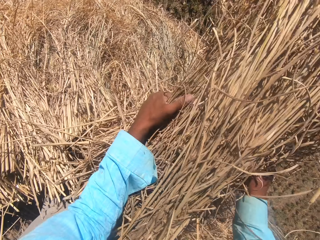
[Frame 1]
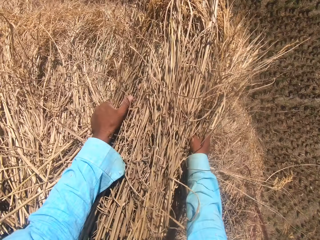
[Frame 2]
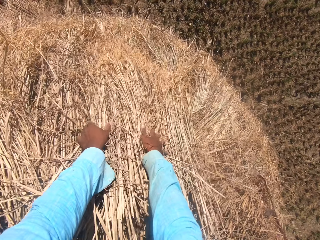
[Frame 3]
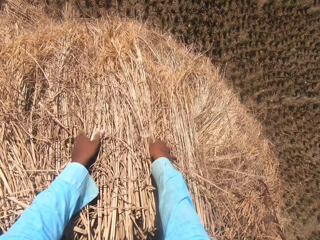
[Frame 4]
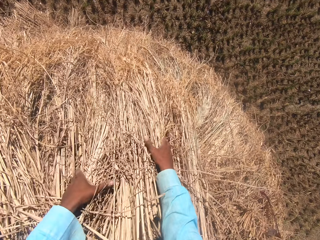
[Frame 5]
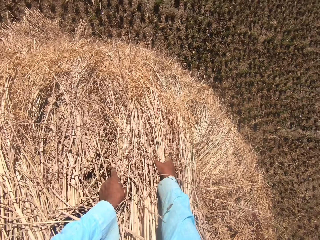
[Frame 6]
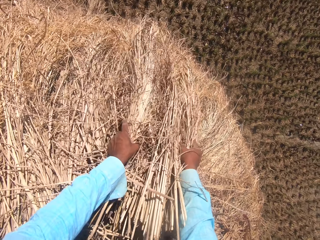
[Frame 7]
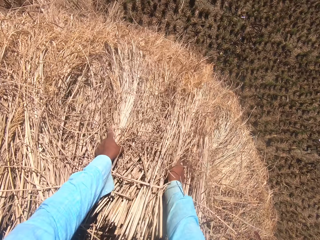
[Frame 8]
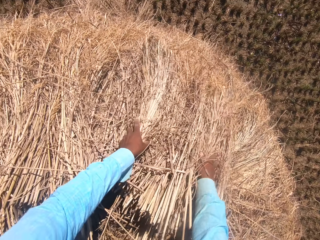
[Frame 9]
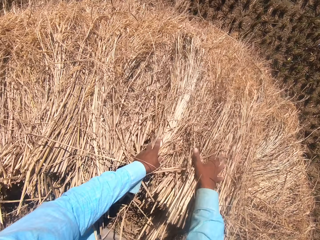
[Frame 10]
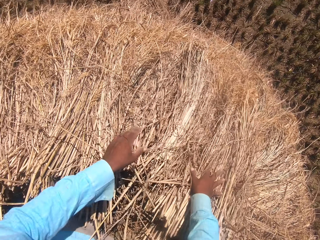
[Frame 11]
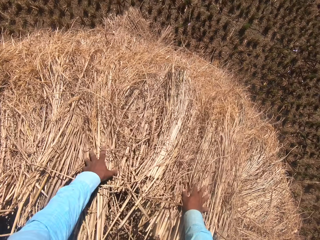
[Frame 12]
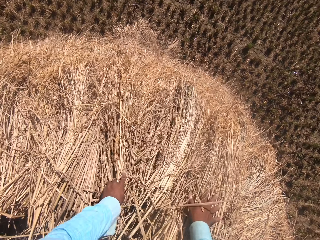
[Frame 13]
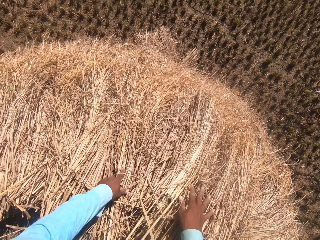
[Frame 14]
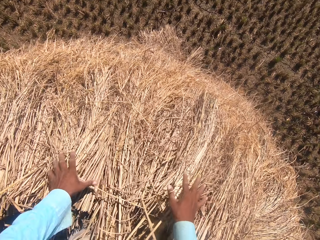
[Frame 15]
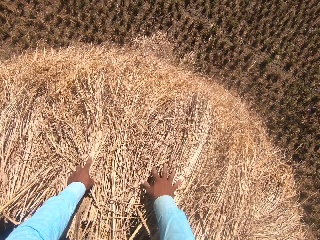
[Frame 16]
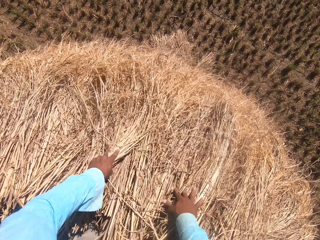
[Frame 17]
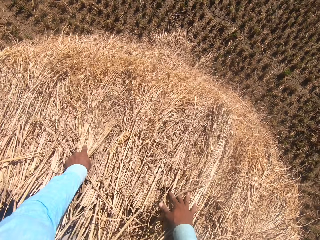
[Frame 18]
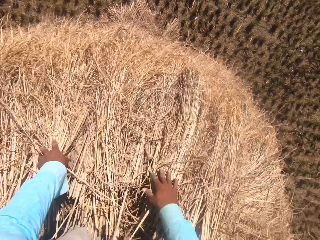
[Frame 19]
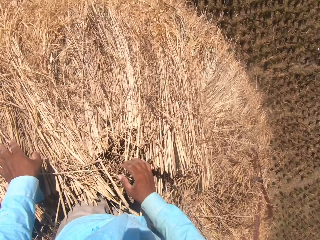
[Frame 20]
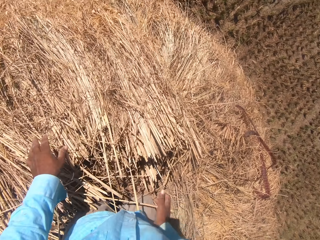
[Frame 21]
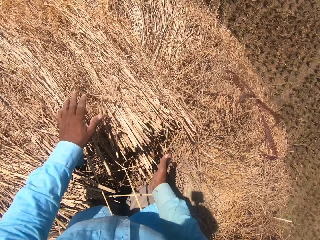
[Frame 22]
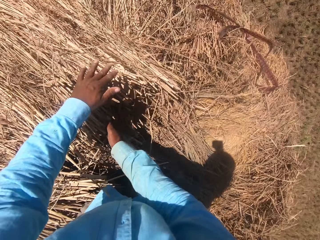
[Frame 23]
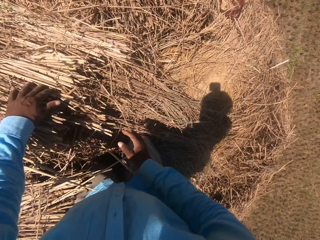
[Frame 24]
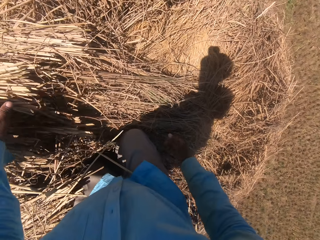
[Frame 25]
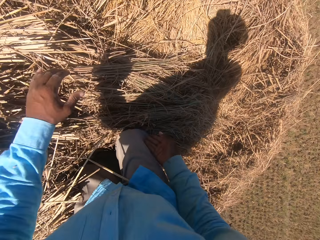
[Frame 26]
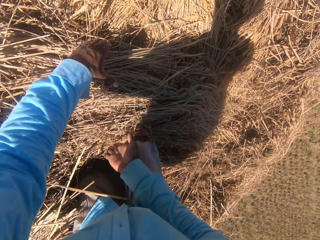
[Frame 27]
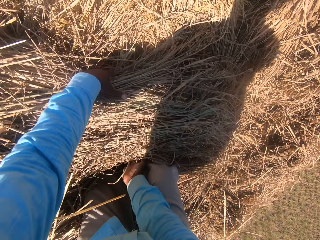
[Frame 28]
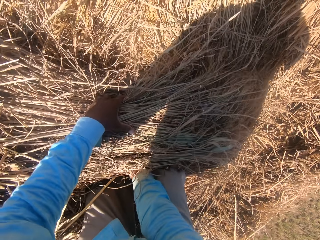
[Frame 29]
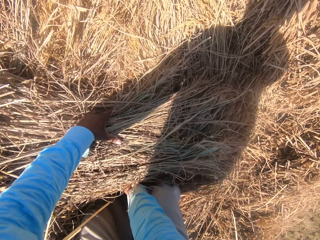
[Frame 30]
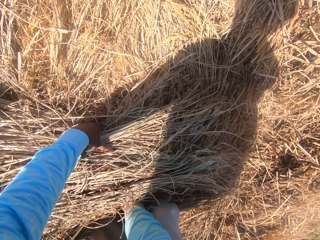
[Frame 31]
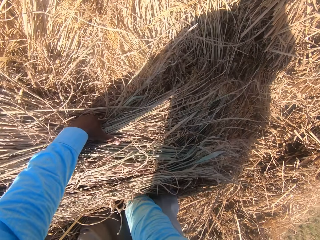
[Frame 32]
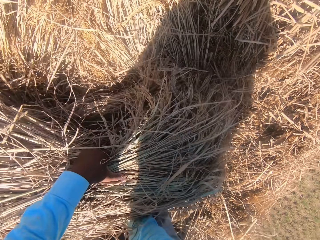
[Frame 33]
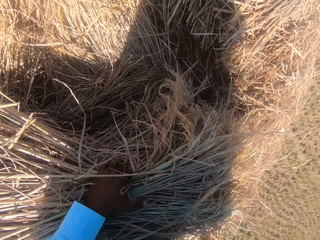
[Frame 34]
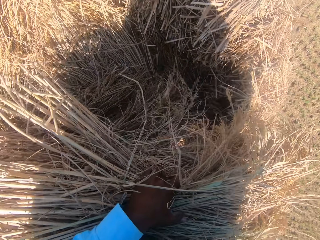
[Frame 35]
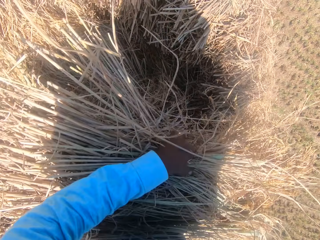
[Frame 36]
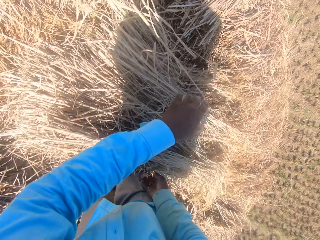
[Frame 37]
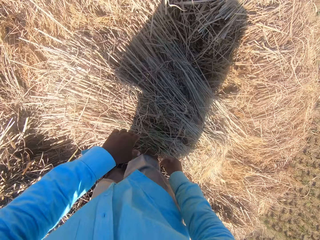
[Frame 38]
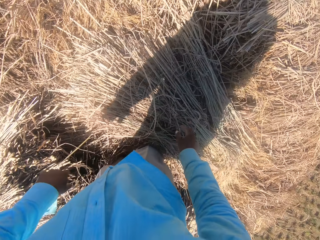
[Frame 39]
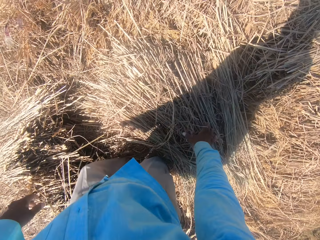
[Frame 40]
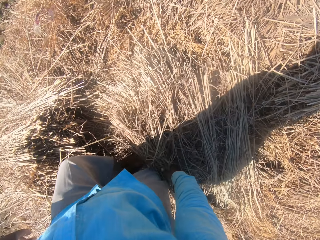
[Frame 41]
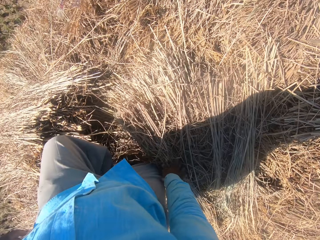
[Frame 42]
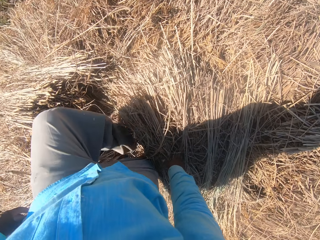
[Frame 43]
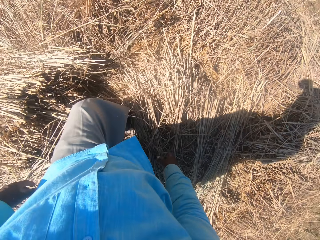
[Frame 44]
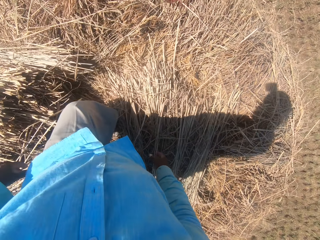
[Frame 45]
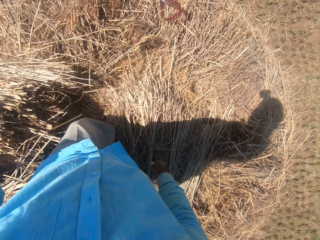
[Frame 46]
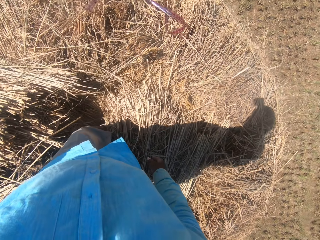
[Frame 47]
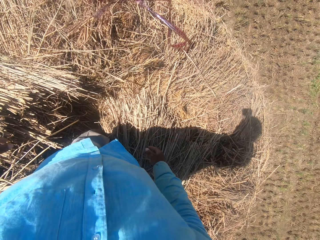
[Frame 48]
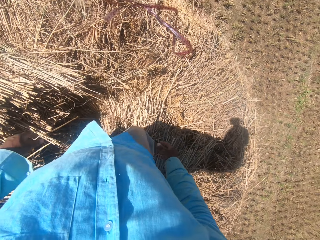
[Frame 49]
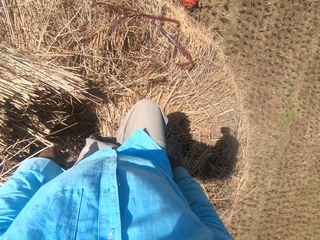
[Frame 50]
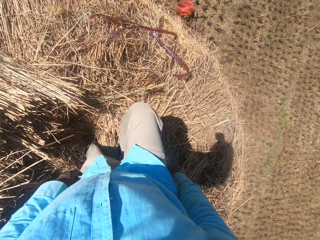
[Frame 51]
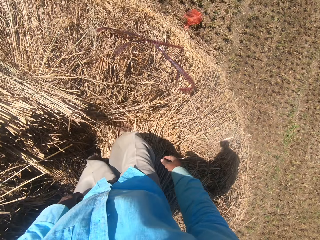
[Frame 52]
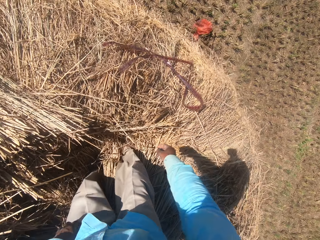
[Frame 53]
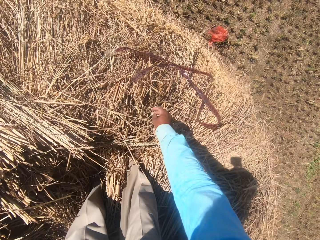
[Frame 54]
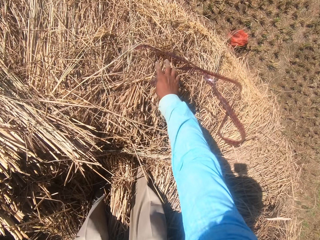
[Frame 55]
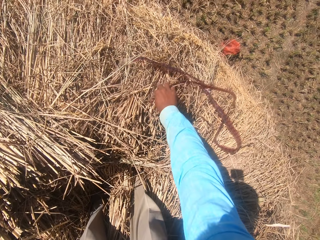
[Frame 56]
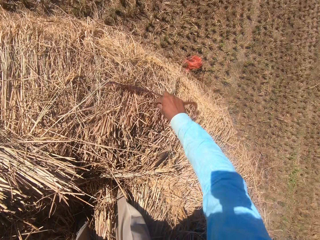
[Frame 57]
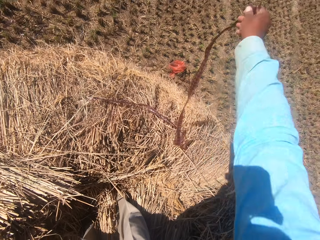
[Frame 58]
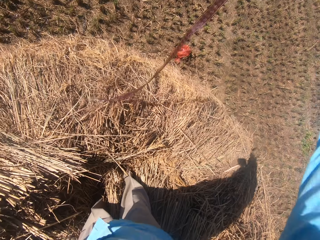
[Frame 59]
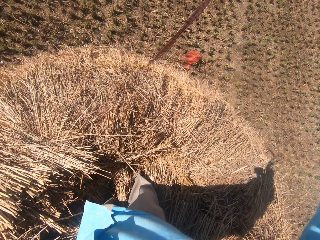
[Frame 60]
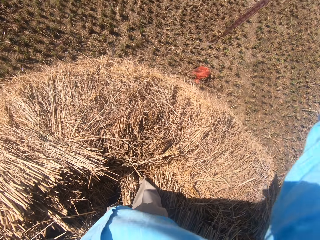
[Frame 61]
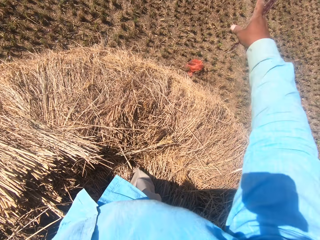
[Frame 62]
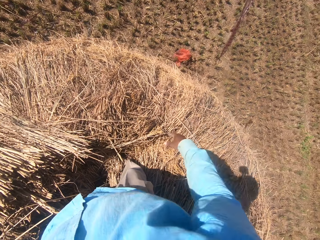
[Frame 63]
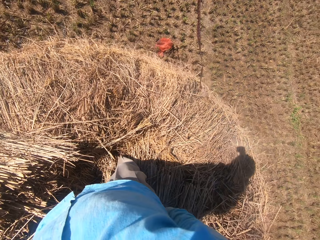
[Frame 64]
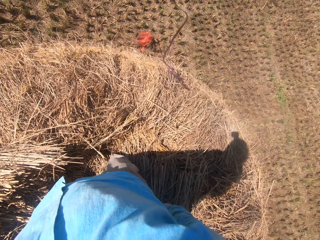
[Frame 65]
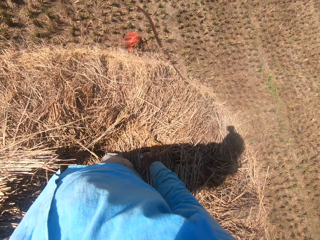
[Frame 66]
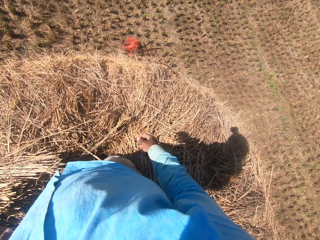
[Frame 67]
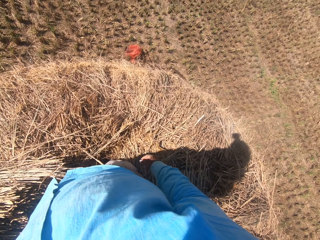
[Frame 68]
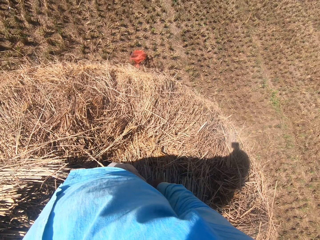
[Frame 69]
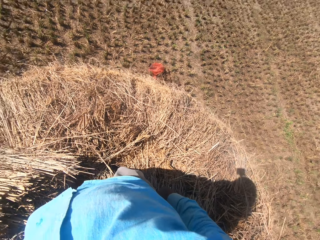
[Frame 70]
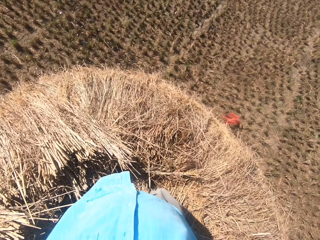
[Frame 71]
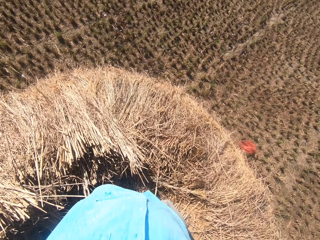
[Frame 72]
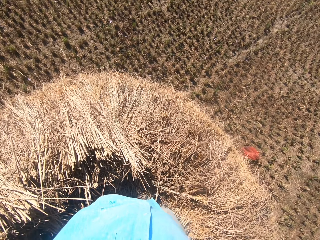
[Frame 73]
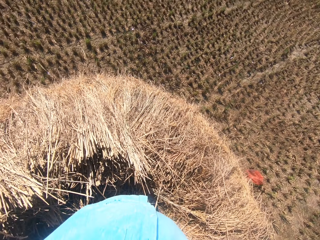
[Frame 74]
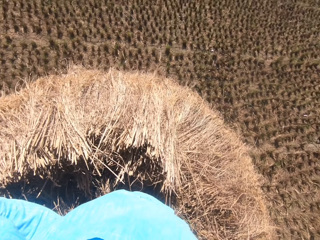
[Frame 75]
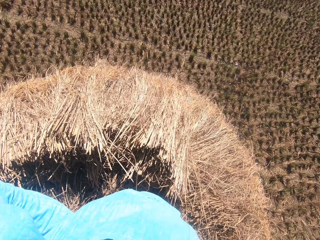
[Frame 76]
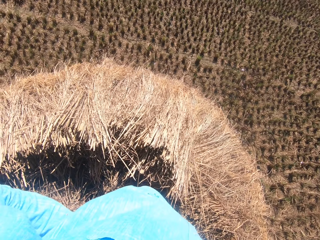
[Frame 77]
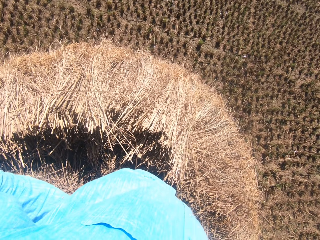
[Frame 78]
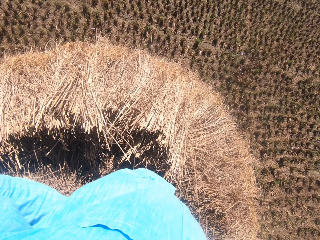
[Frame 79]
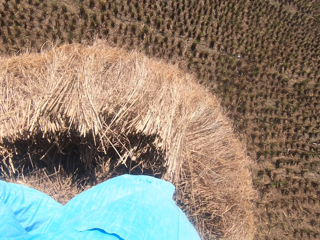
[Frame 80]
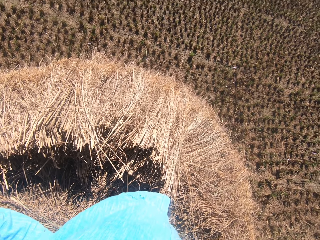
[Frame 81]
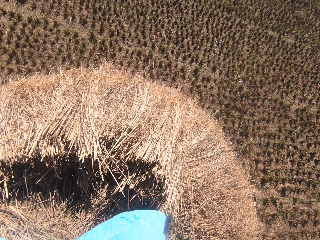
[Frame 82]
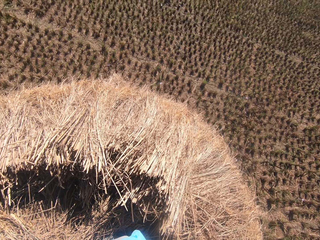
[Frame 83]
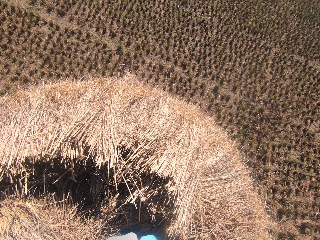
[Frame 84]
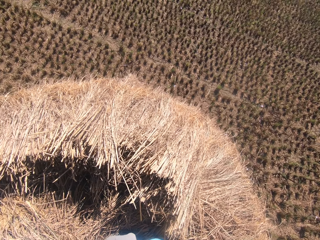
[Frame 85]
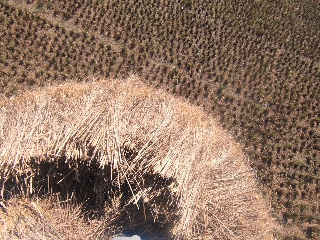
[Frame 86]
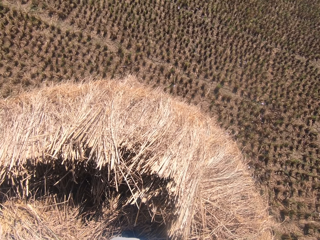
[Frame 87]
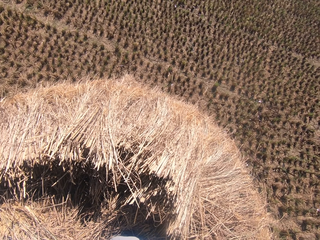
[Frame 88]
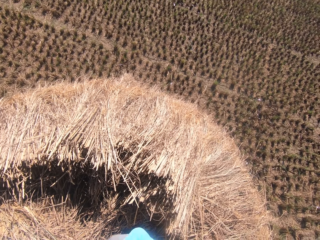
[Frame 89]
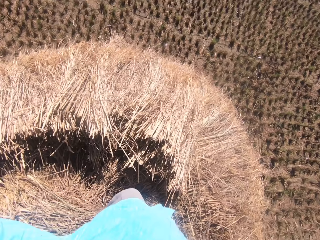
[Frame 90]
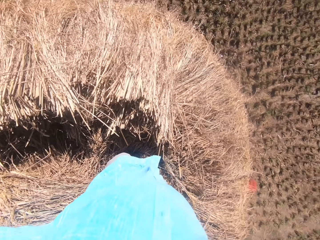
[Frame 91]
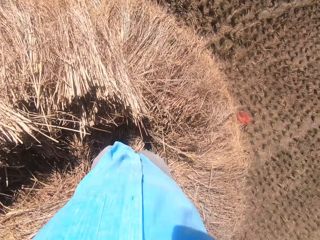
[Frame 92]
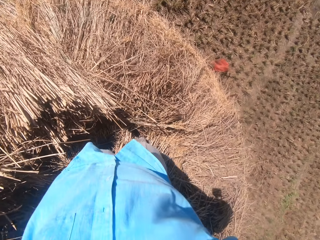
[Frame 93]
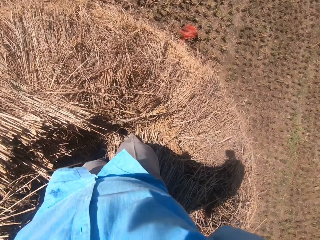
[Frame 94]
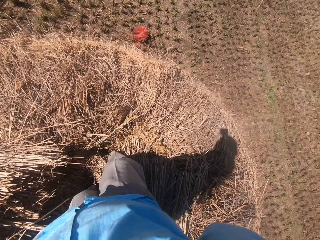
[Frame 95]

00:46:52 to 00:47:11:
The camera wearer puts the grass straws on the tuft. He spreads the grass straws with his hand. He picks grass straws with both hands. He puts the grass straws on the tuft. He steps on the grass straws. He picks the stack rope from the heap. He throws the rope on the field. He looks around the field. He stands on the grass straws. He converses with a man.

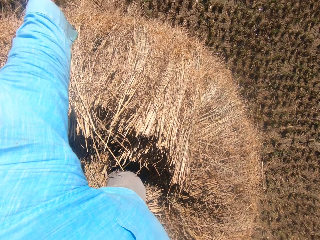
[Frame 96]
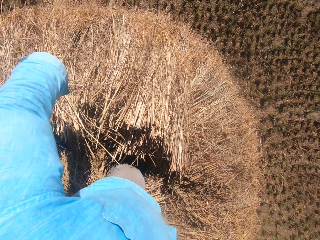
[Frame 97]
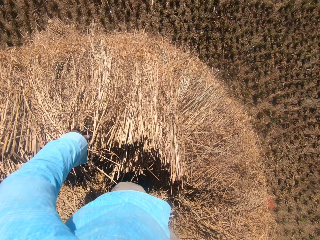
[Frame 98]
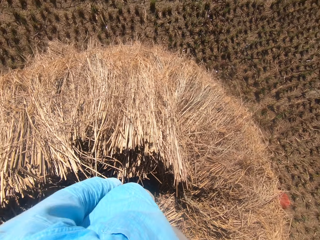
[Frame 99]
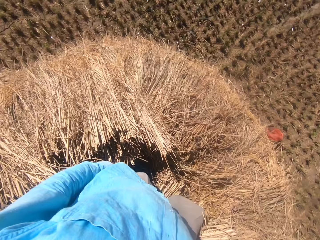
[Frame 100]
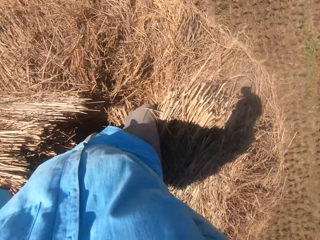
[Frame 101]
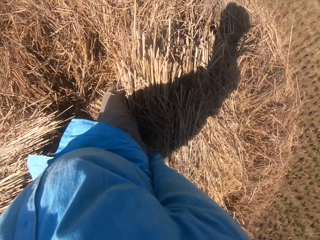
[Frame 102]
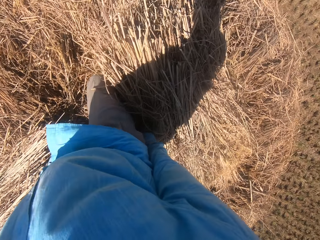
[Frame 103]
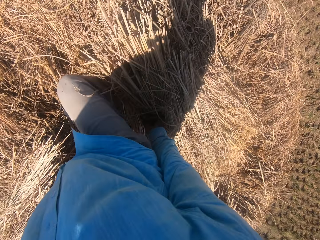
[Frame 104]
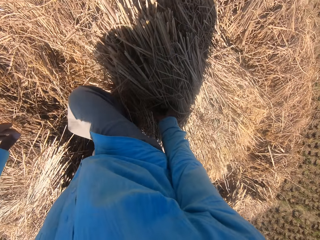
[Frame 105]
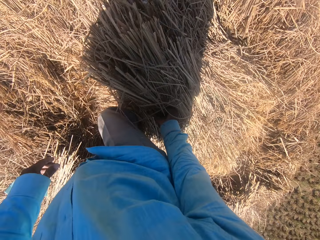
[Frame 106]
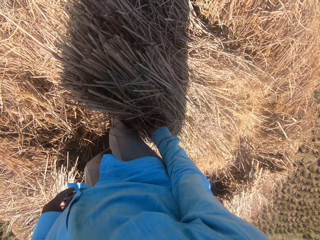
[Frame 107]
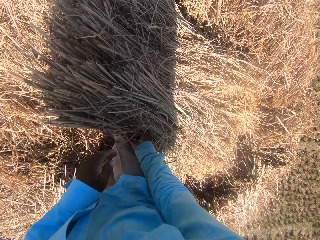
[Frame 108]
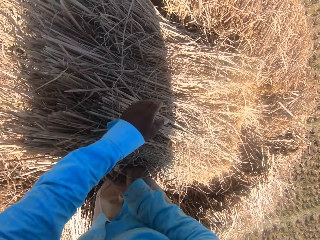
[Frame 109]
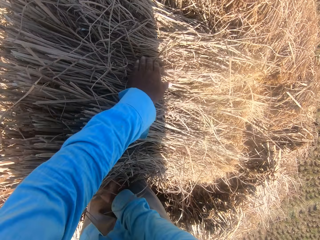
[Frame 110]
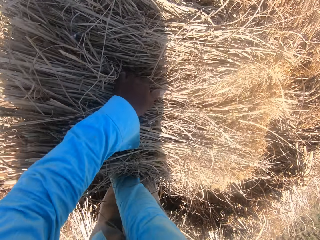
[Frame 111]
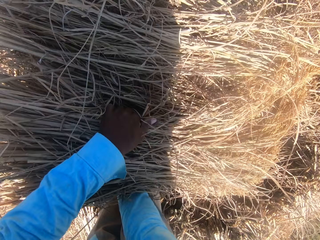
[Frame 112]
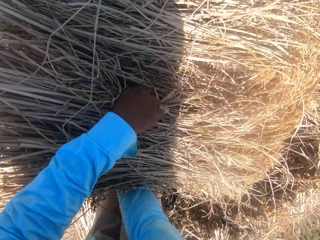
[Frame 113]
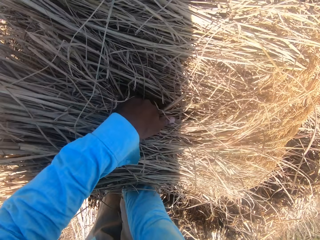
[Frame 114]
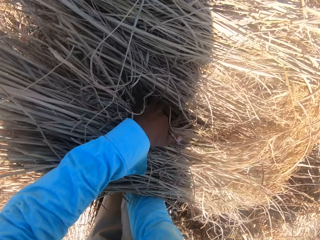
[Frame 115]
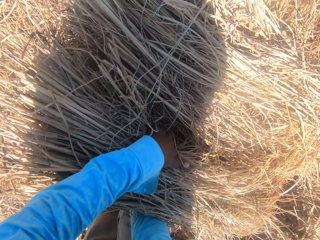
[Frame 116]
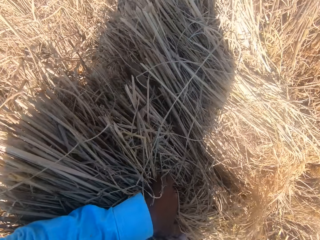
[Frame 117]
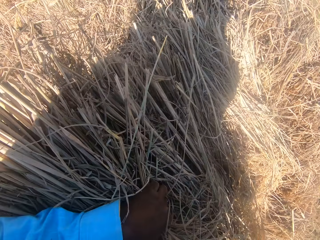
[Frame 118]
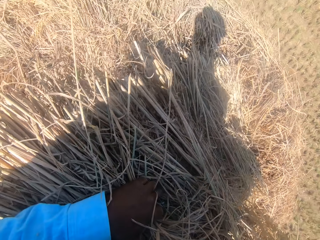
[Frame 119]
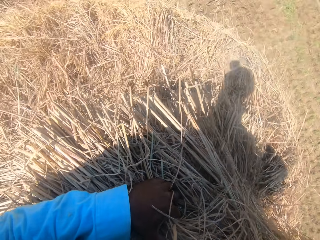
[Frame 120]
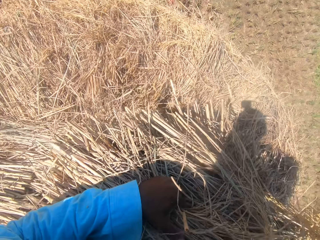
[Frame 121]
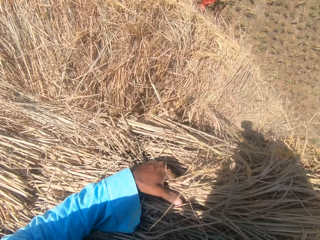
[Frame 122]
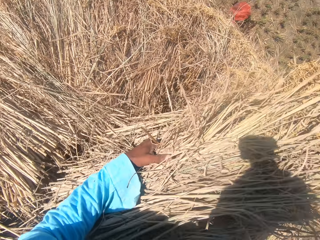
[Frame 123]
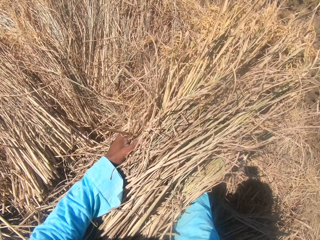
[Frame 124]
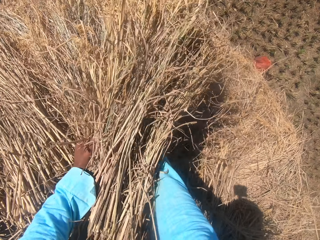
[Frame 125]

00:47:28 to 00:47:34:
The camera wearer adjusts the stack on the heap of dried grass straws. He pushes the grass straws with his hand. He arranges the stack of dried grass straws on the heap. He picks grass straws with both hands.
